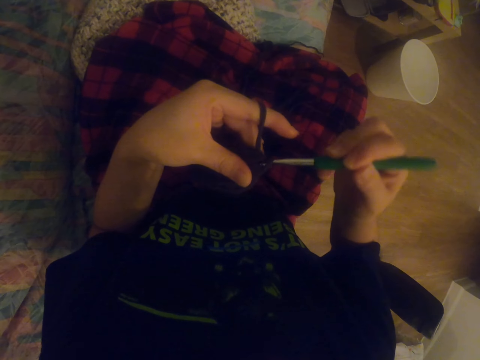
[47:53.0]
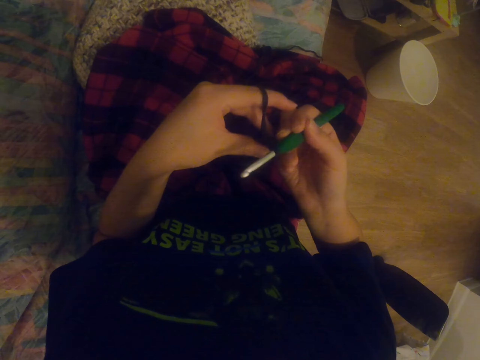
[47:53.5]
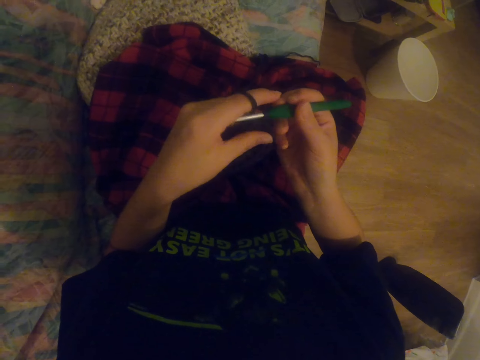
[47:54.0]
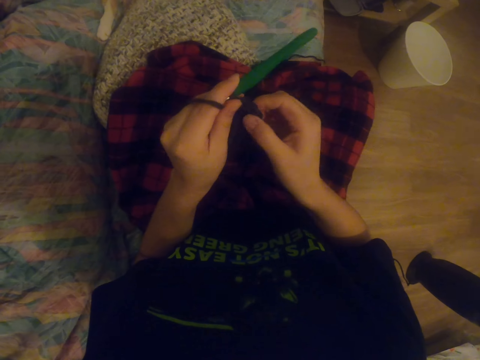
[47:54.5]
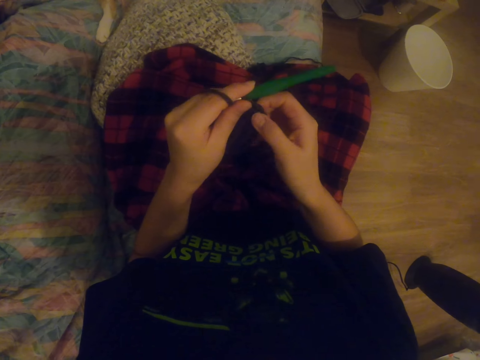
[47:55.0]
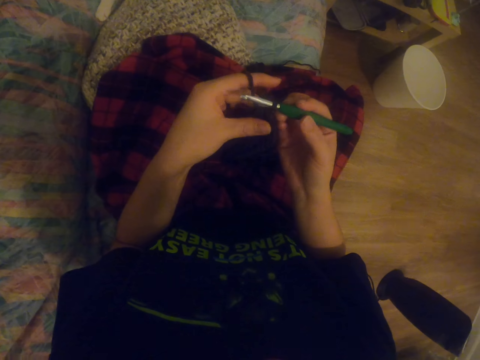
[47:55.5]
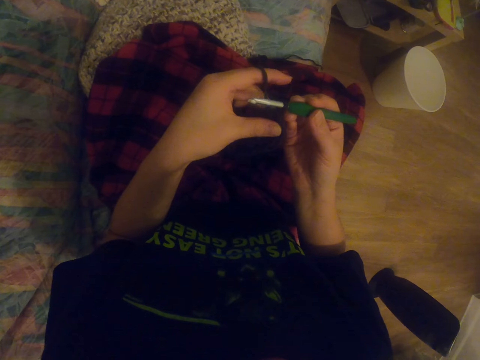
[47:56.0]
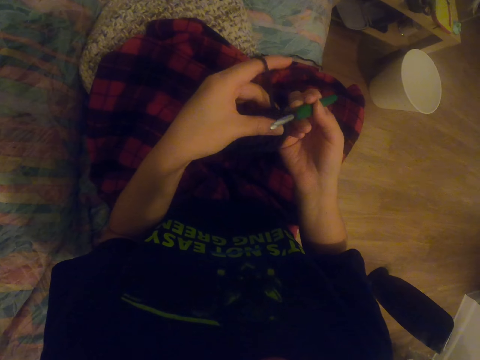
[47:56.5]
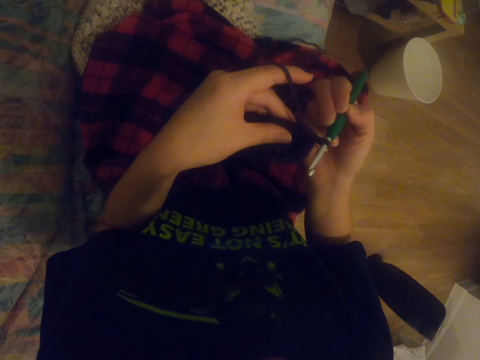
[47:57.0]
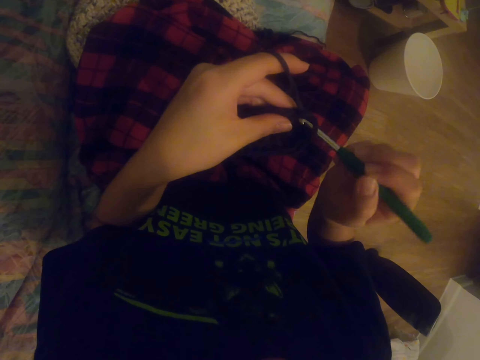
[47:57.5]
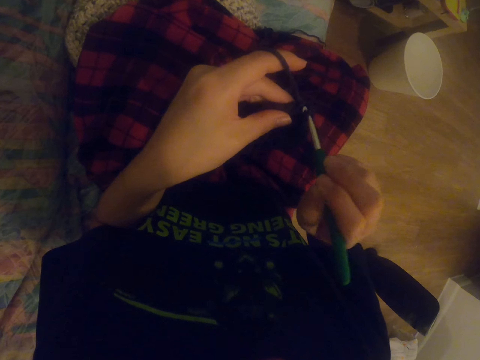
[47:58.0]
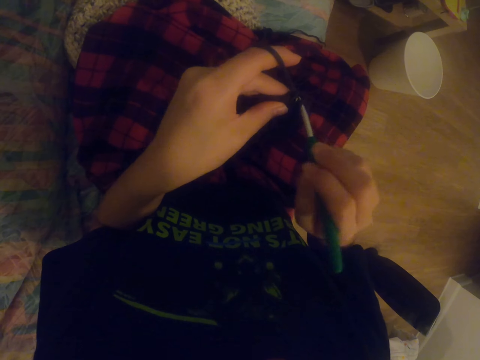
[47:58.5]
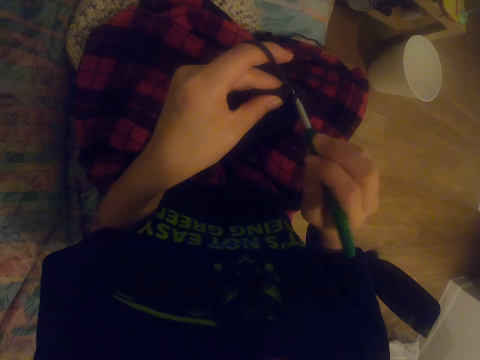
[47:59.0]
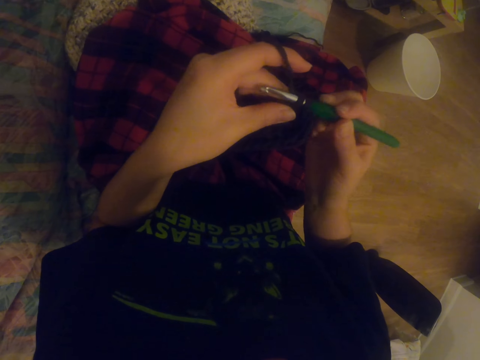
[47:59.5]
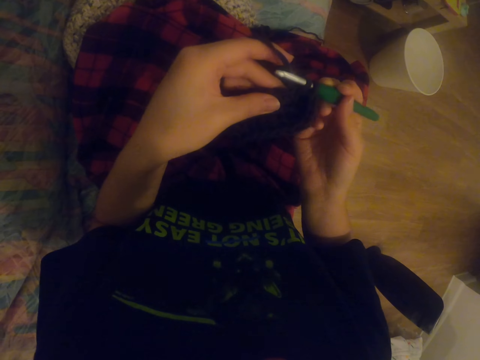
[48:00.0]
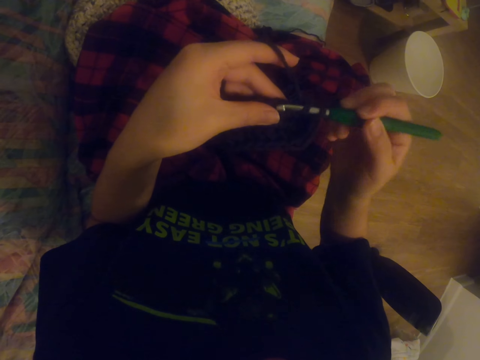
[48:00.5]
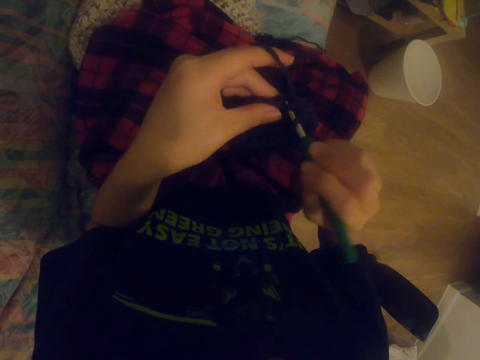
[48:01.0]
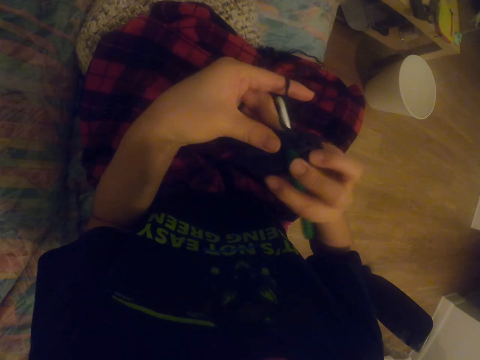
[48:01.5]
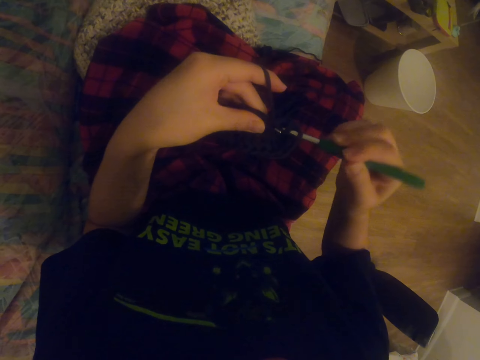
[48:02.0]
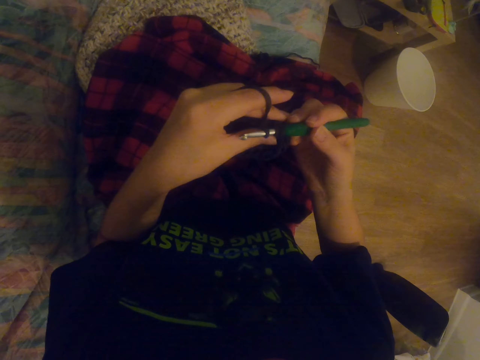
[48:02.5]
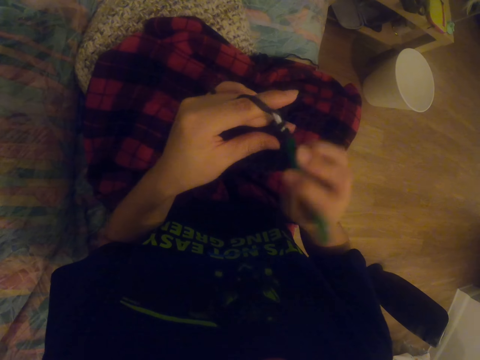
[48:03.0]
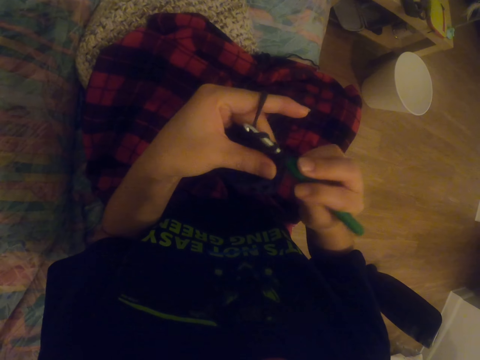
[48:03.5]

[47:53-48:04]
The camera wearer checks the garment. They hold the sock with the right hand. They crochet the garment using a crochet hook.

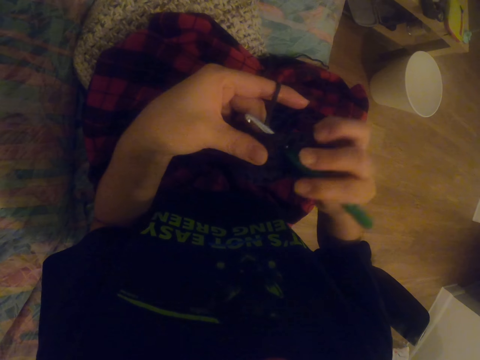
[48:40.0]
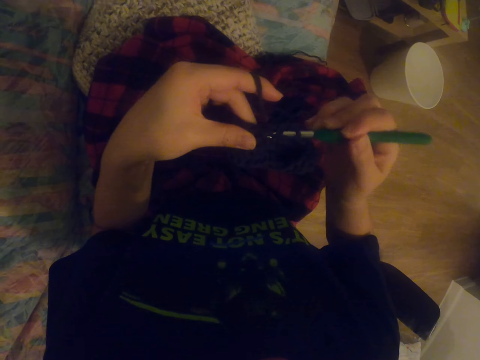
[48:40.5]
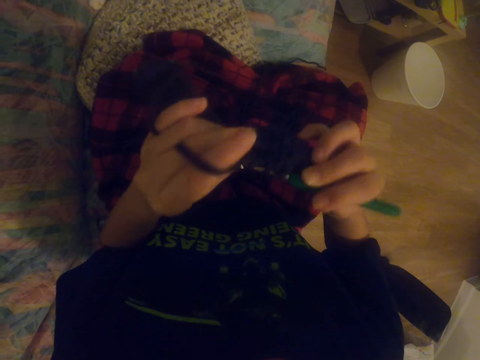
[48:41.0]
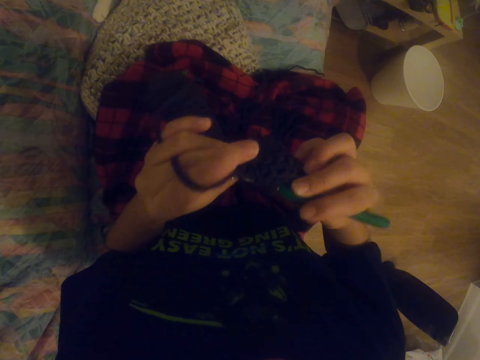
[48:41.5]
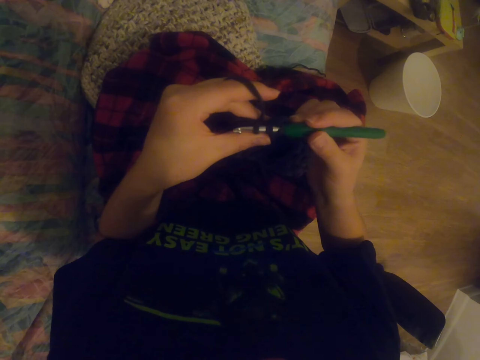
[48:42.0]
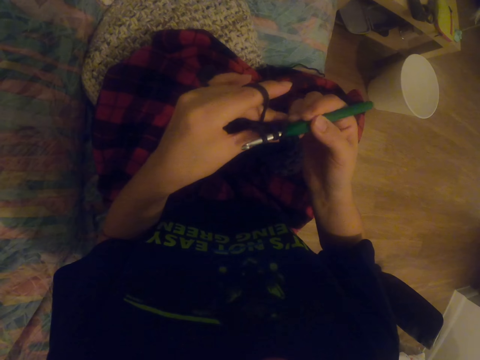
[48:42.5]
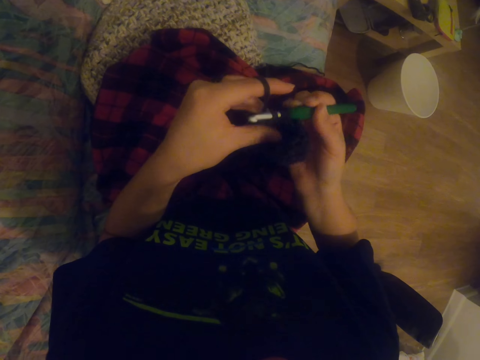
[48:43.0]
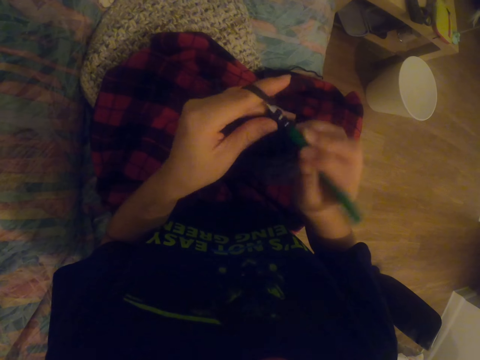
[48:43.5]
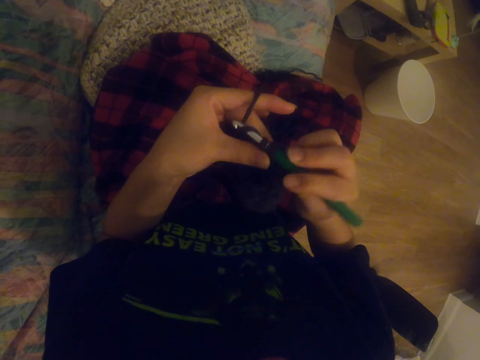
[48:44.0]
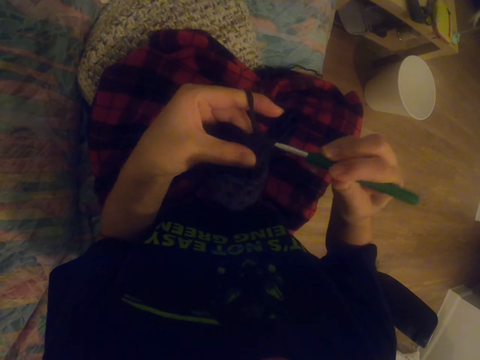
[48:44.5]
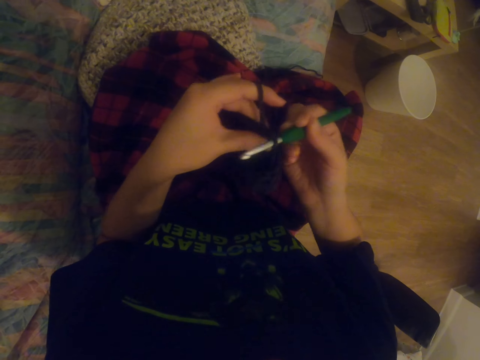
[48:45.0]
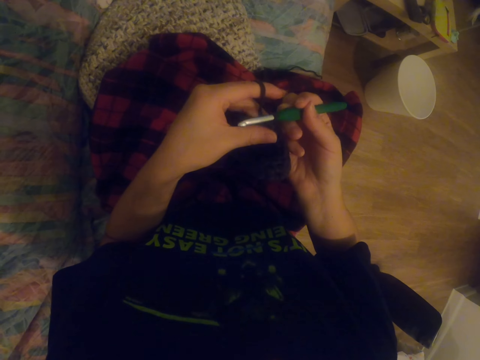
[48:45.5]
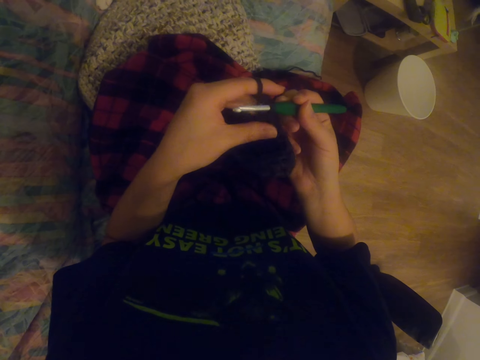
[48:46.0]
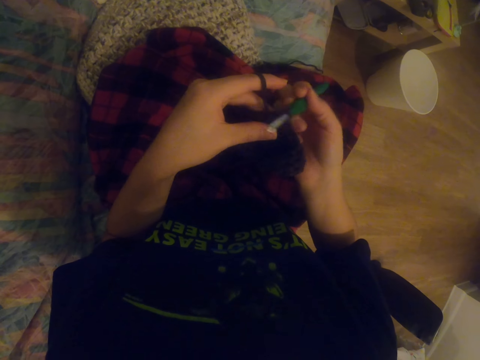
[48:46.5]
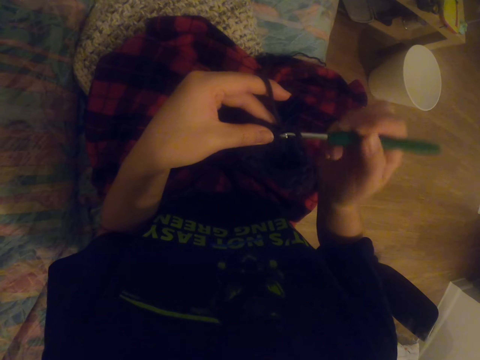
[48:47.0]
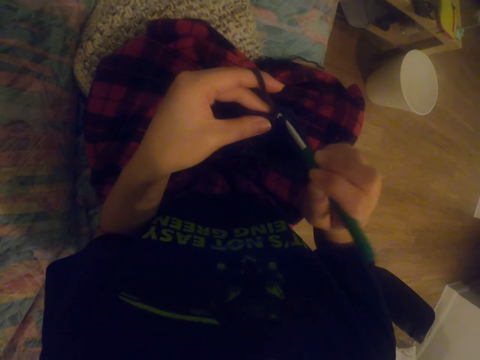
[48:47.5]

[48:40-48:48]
The camera wearer checks the garment. They crochet the garment using a crochet hook.

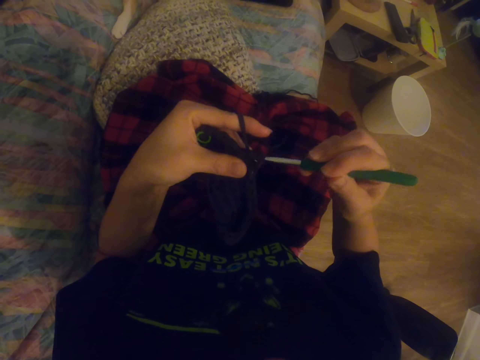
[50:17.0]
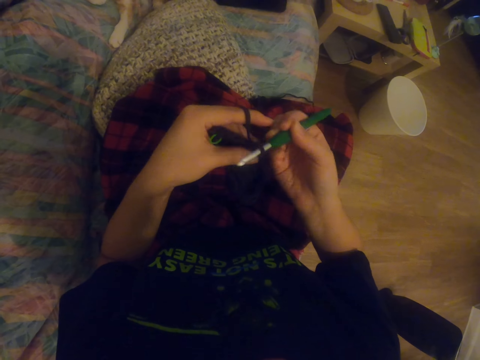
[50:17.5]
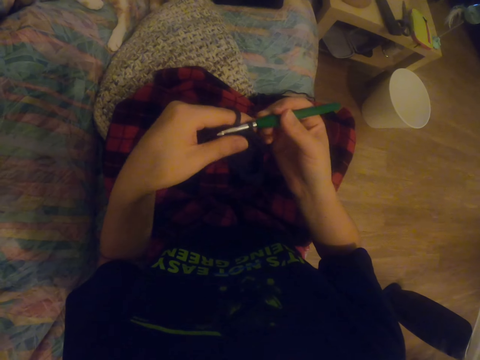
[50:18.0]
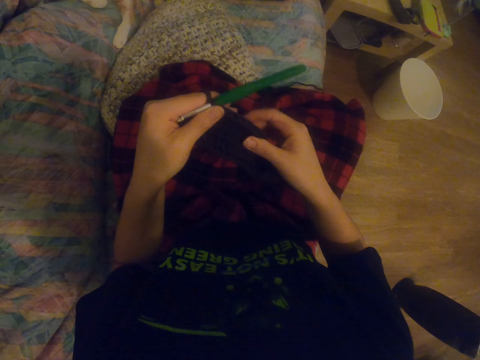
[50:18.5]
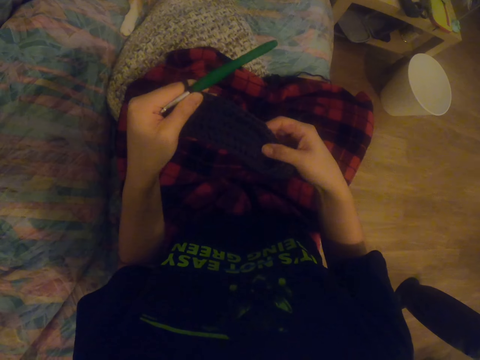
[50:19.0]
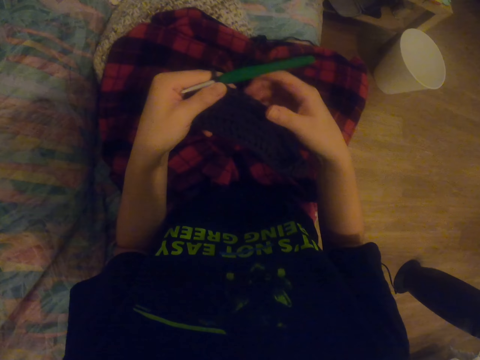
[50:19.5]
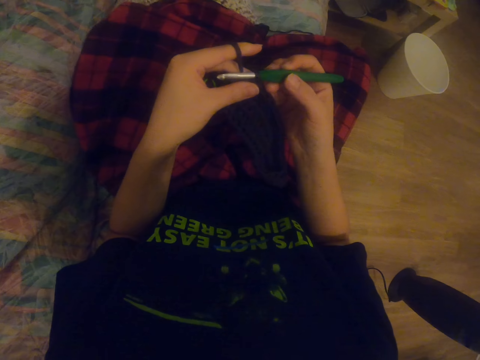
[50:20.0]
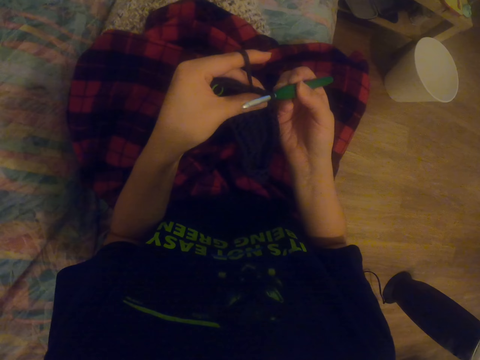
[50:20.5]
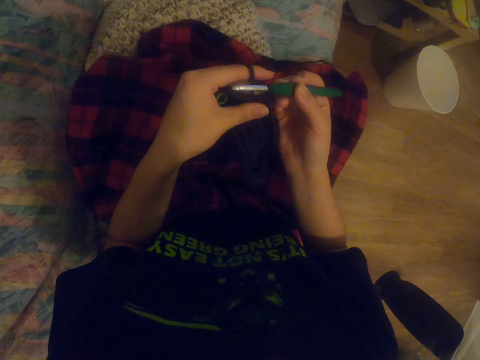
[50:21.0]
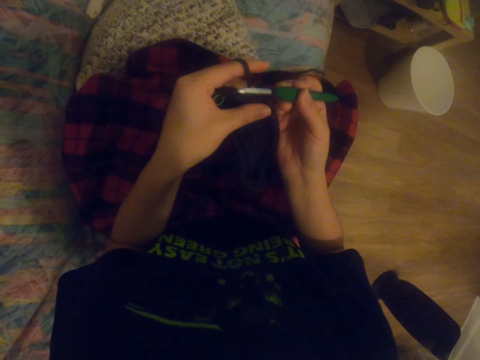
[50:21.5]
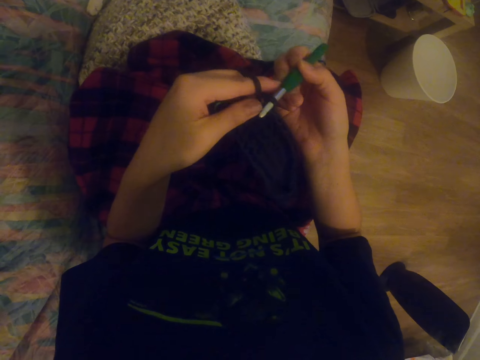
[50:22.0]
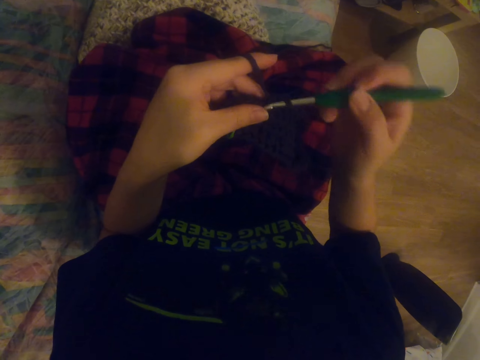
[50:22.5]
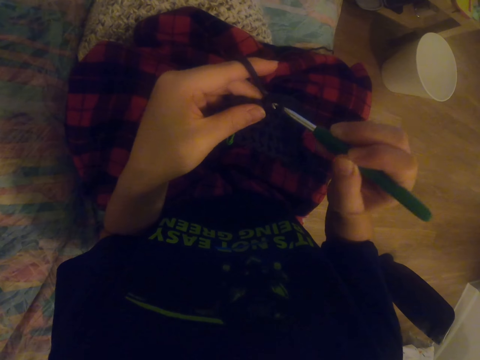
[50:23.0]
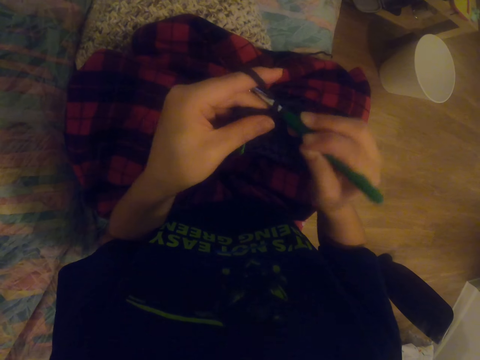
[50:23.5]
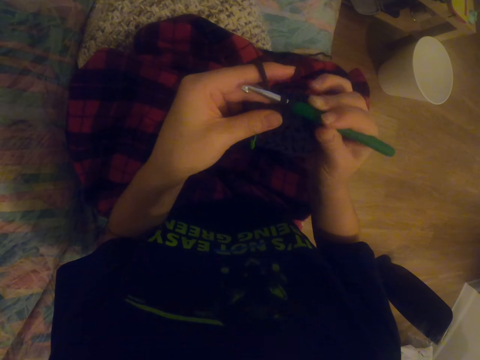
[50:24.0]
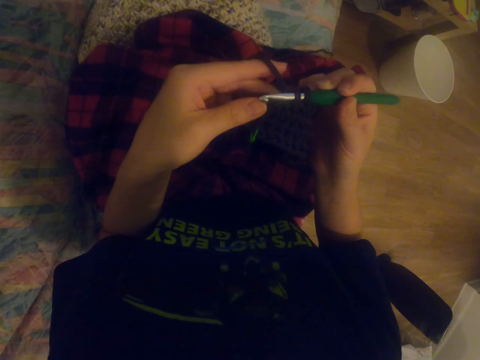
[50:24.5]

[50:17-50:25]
The camera wearer holds the sock with the right hand. They align the garment. They crochet the garment using a crochet hook.
